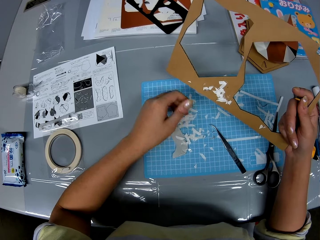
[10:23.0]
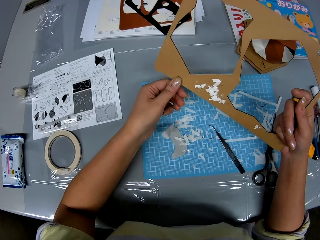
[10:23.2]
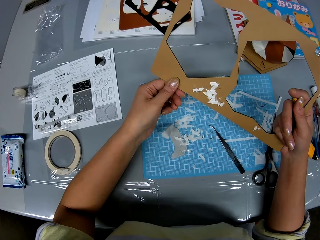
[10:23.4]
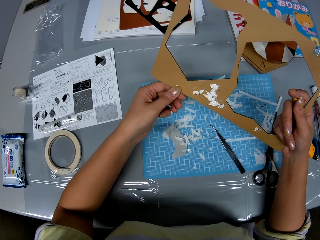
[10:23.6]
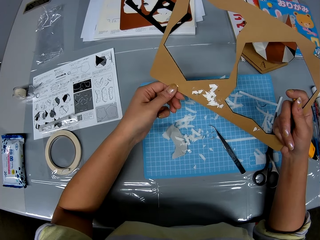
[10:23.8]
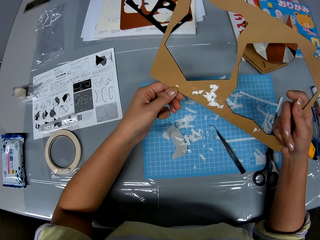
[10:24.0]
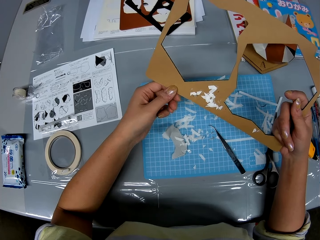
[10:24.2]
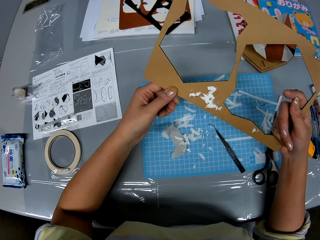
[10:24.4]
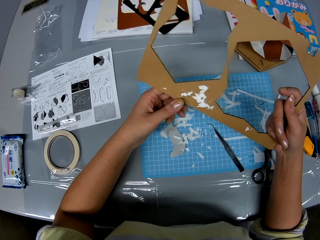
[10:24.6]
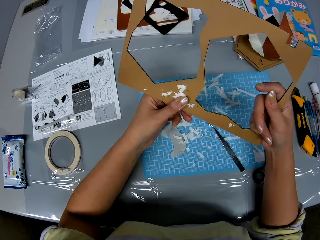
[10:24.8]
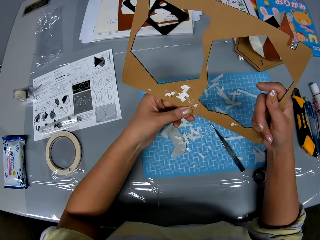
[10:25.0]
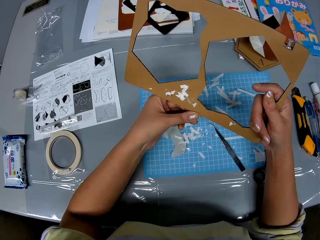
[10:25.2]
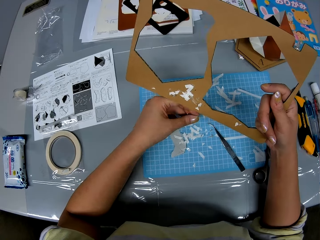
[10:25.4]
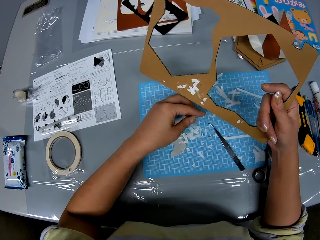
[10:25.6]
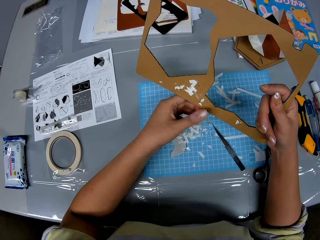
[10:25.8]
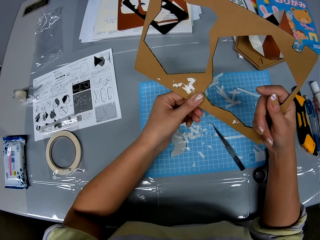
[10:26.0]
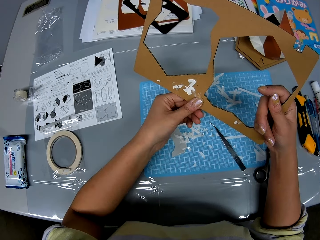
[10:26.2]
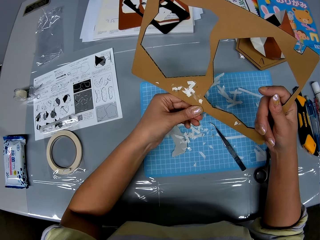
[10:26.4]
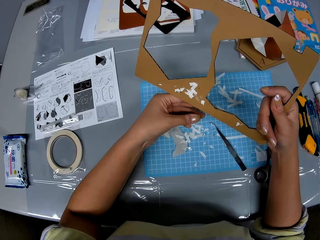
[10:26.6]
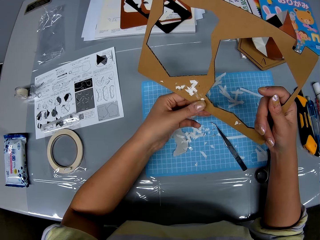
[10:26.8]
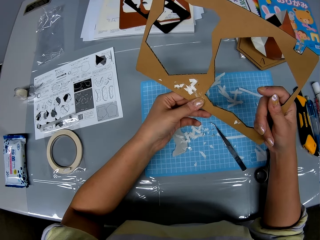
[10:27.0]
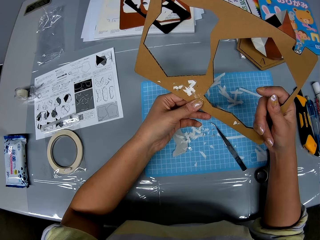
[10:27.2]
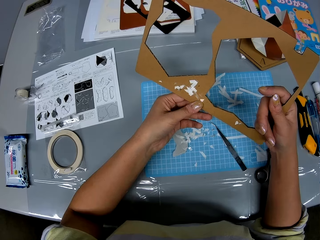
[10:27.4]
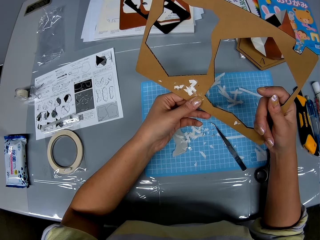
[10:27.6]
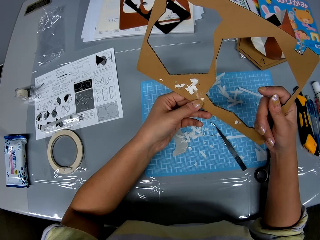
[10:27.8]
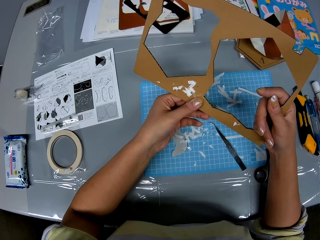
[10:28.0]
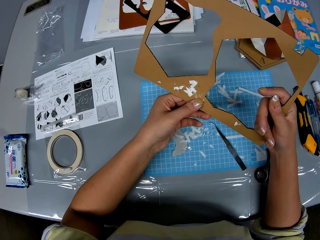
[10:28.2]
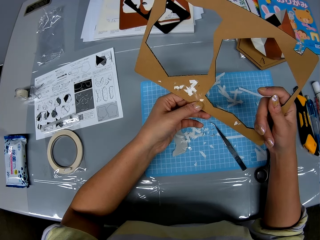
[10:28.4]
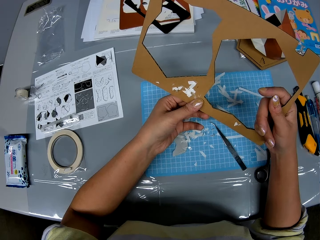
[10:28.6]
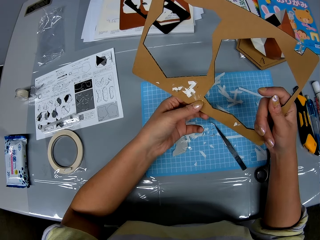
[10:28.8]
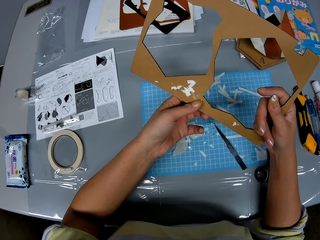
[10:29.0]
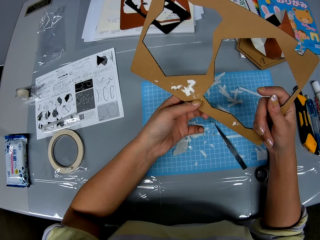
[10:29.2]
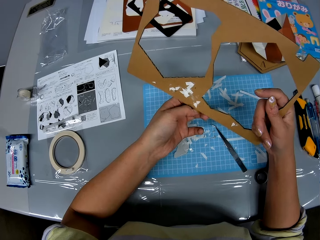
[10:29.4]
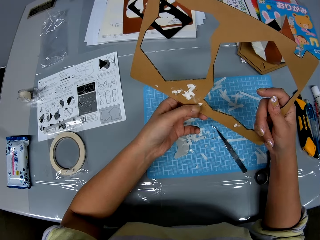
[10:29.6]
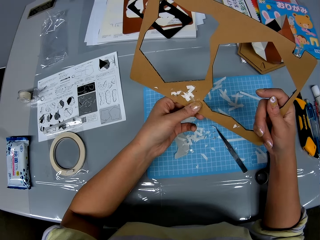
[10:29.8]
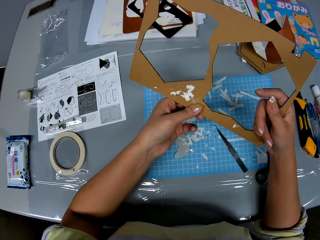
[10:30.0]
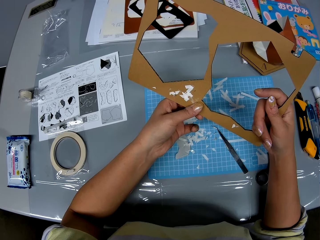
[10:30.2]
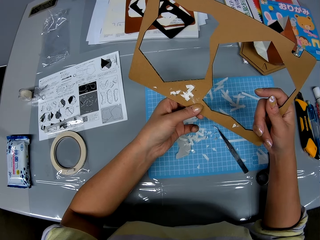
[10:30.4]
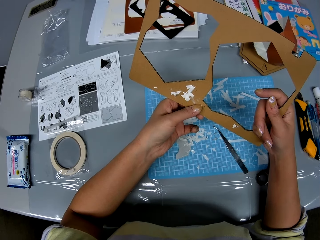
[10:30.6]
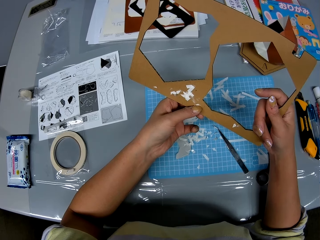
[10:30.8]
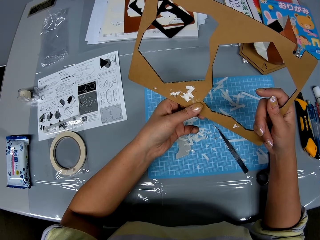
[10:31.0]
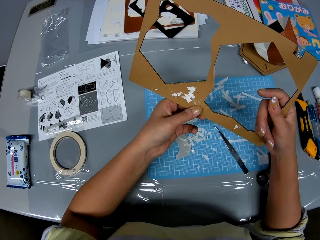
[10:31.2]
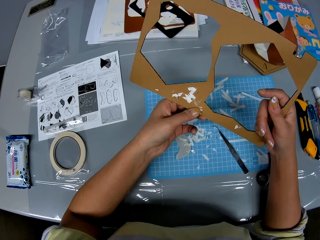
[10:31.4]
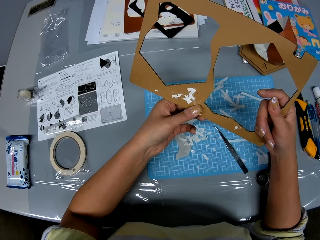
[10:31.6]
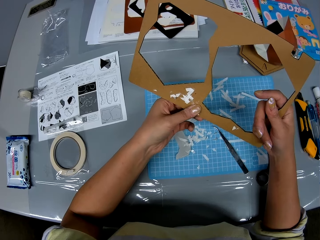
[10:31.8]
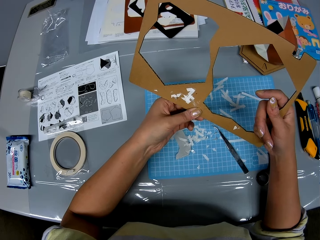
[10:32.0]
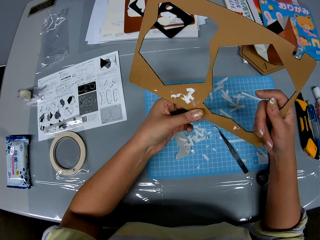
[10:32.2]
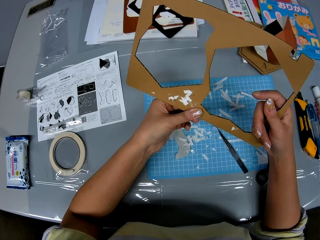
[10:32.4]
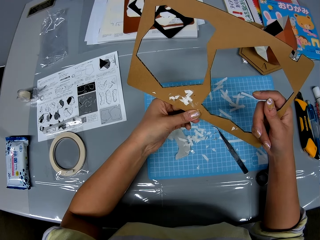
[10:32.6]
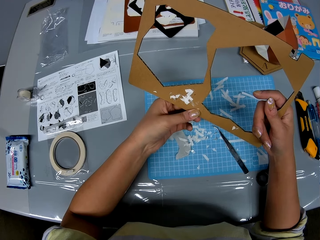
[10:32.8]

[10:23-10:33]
The camera wearer puts the papers on the table. They remove papers from the cutout. They put the papers on the table and remove papers from the cutout.

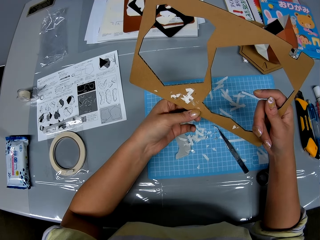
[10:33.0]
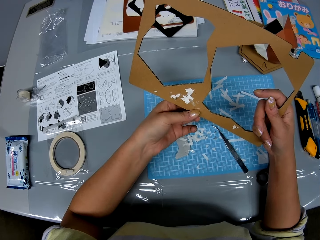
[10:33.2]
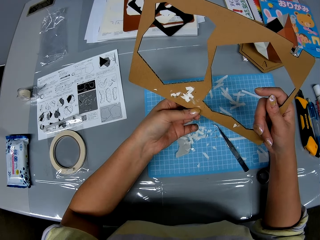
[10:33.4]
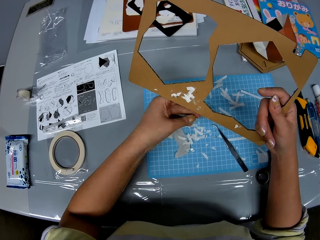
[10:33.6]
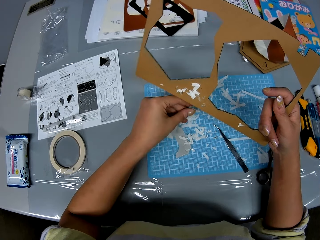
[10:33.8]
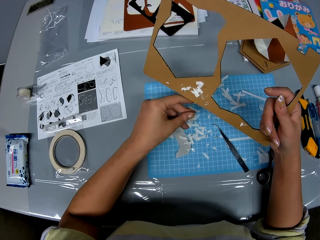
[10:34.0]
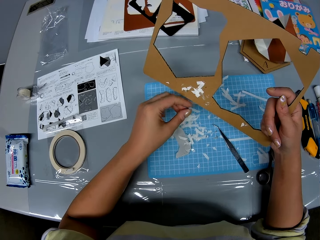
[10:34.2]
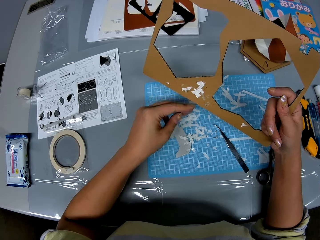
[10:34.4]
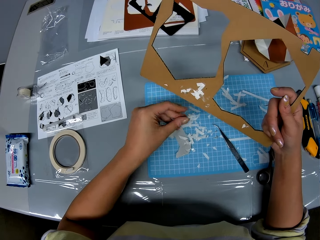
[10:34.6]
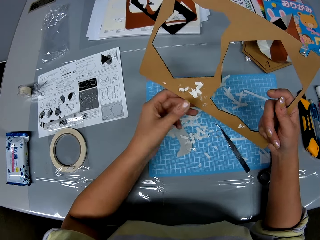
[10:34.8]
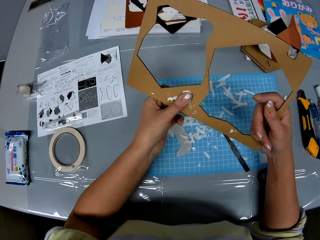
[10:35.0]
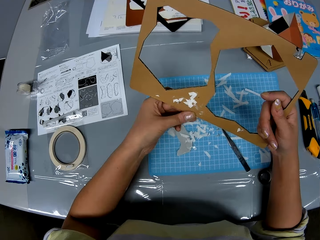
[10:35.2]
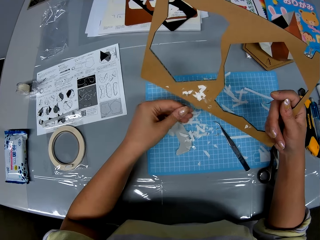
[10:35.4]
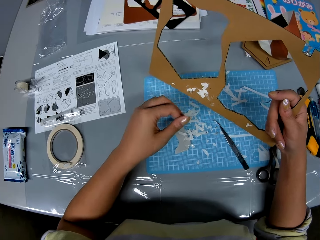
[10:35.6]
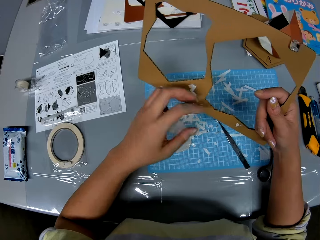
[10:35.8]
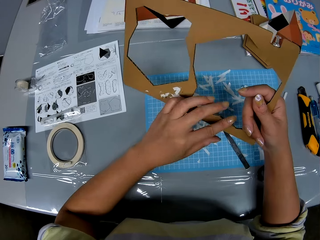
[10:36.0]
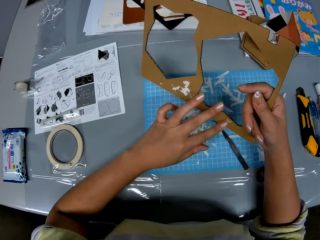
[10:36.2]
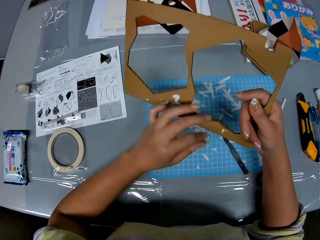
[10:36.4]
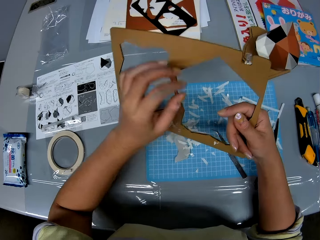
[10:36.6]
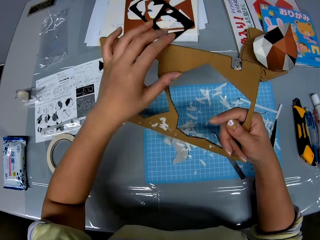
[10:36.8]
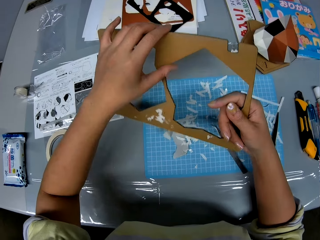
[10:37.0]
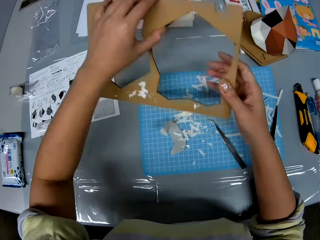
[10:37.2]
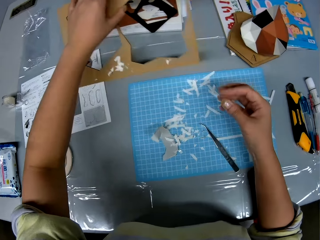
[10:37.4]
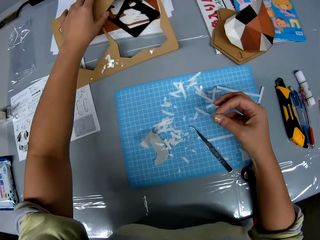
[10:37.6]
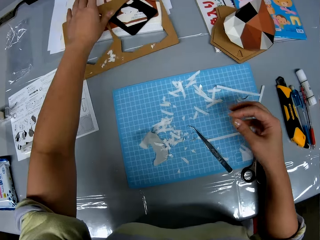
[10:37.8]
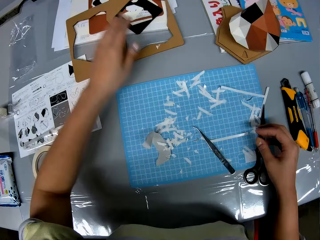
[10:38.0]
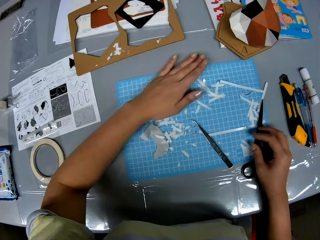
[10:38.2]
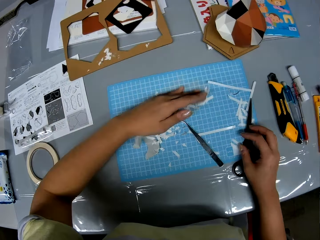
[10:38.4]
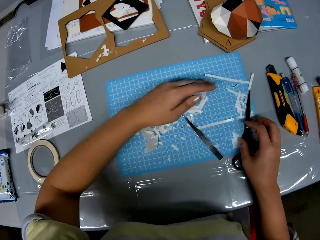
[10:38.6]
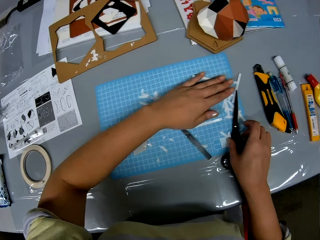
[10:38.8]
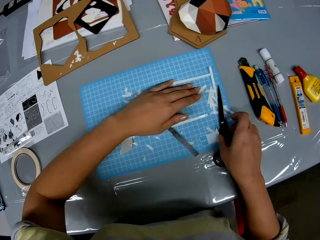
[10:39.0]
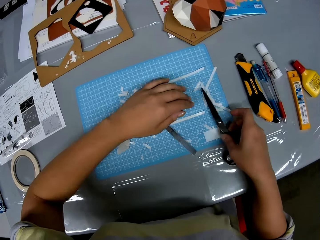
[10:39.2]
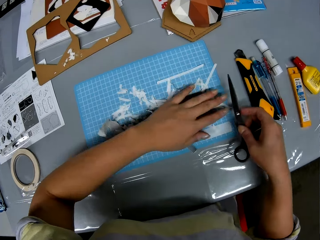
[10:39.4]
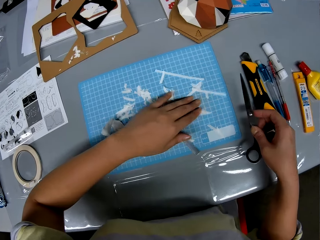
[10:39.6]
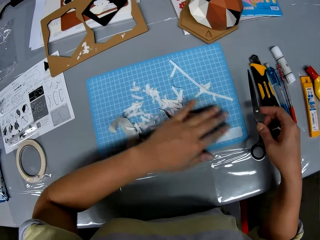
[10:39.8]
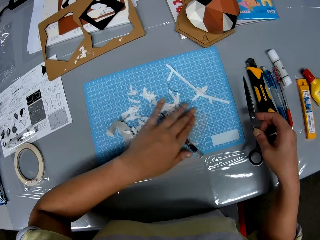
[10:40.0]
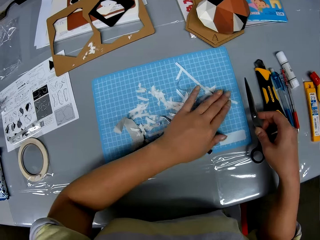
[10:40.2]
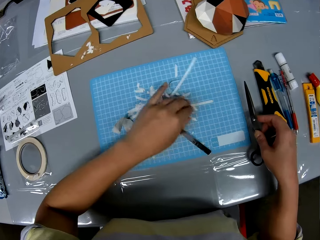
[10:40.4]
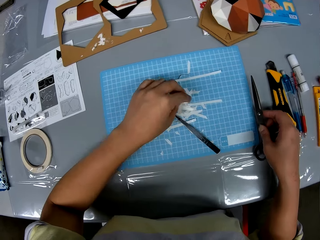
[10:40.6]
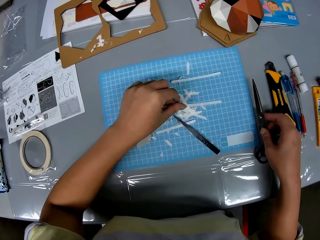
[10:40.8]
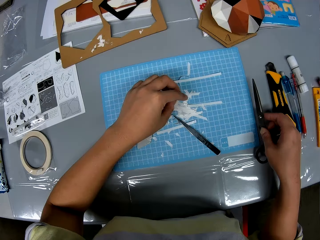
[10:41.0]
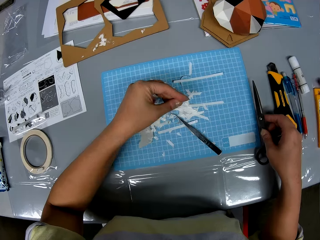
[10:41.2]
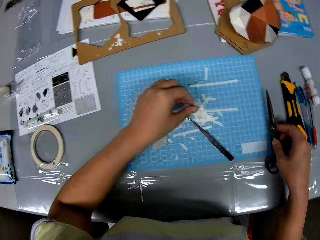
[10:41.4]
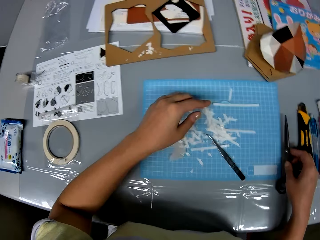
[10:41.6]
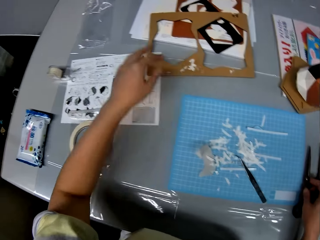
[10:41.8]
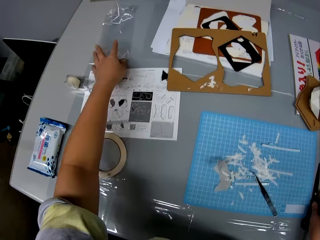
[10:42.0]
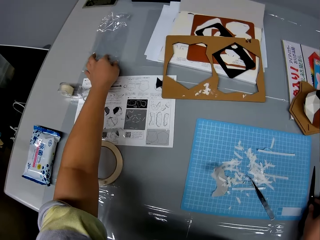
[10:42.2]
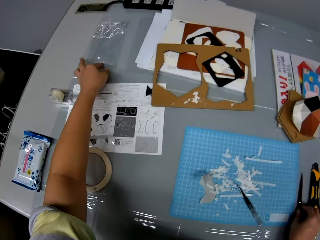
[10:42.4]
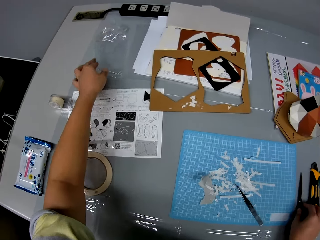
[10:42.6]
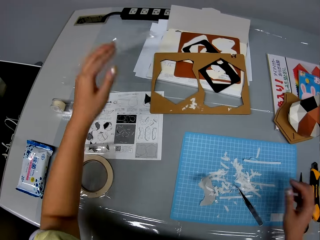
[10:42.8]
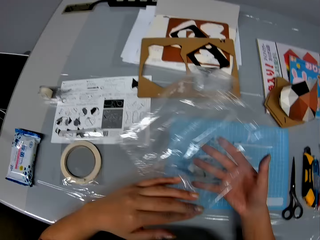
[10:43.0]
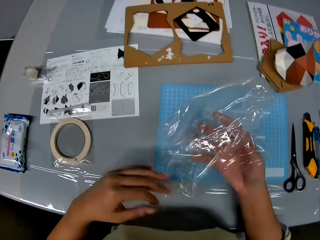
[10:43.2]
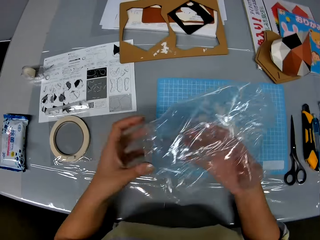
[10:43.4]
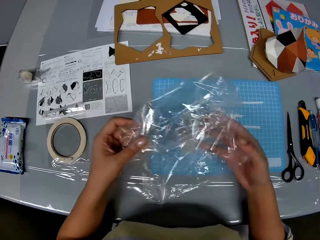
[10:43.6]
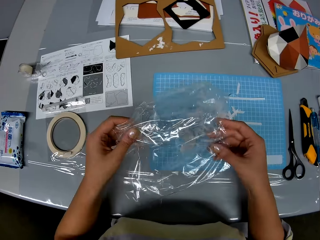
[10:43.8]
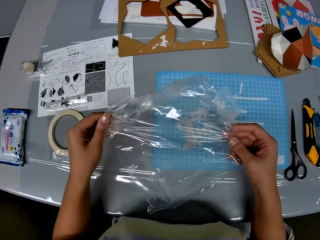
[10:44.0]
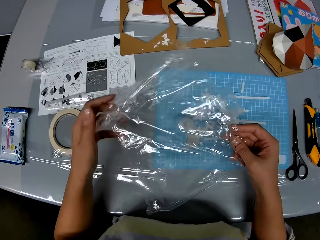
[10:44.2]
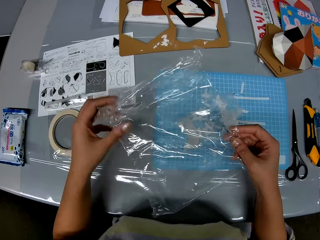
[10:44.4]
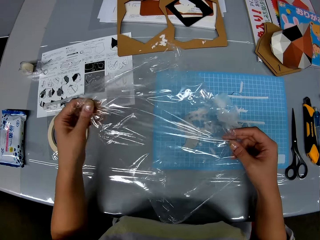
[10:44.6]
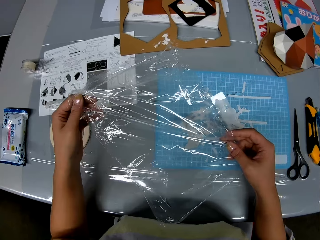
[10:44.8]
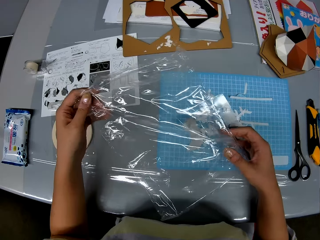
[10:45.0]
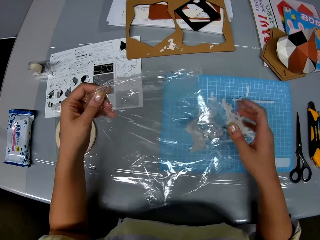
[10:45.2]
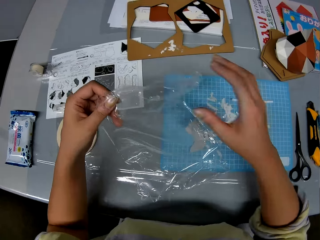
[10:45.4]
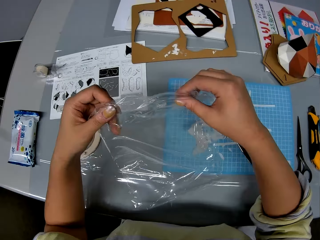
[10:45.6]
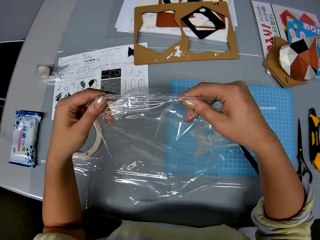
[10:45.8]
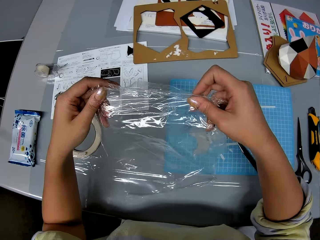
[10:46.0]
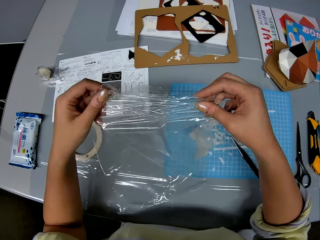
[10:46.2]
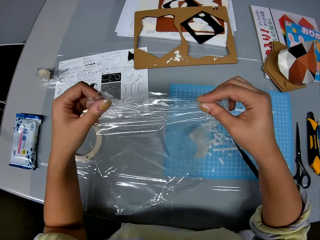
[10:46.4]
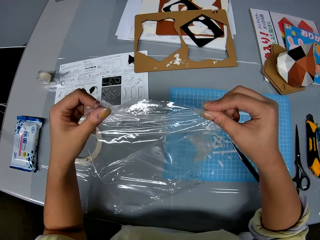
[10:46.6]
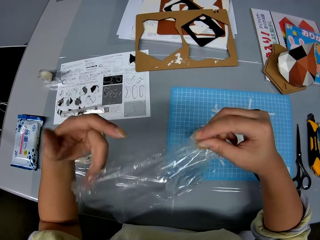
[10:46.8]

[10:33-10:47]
The camera wearer puts the papers on the table. She removes papers from the cutout. She puts the papers on the table. She stares at the cutout. She drops back the craft board on the table. She gathers the dirt or papers on the table together. She holds the scissors on the table with her right hand. She gathers the papers on the table. She picks up a paper bag or nylon from the table. She drops the scissors on the table. She stares at the paper bag. She inspects the paper bag.
